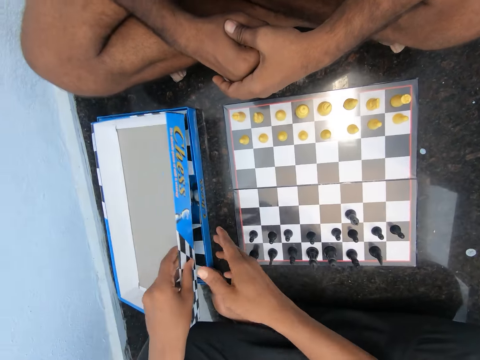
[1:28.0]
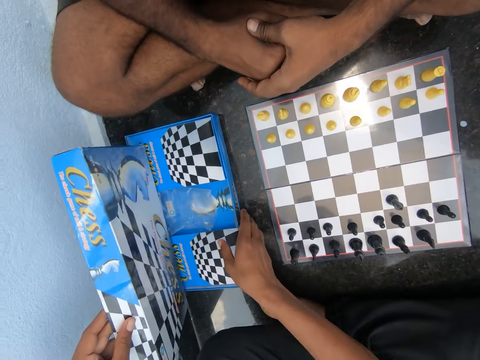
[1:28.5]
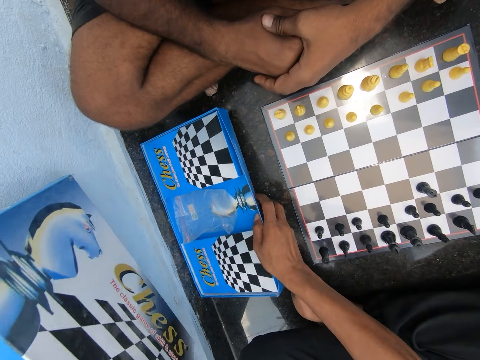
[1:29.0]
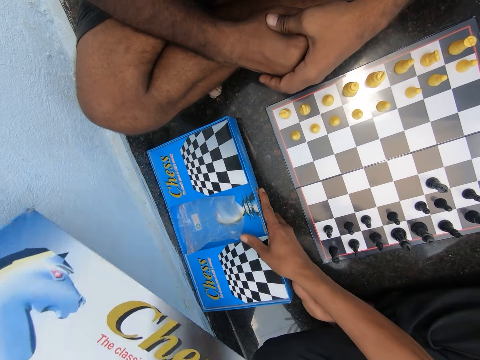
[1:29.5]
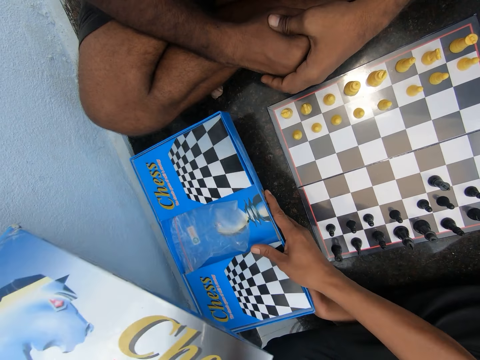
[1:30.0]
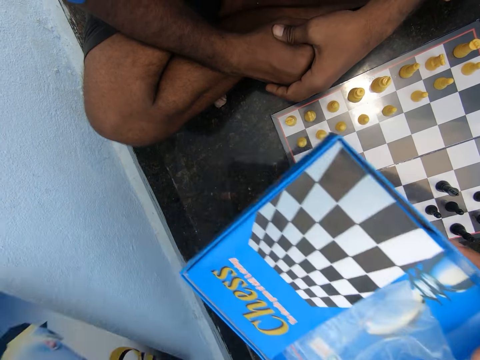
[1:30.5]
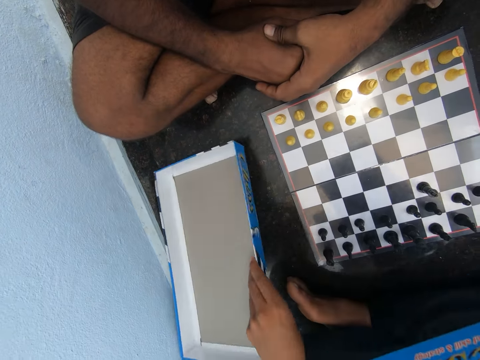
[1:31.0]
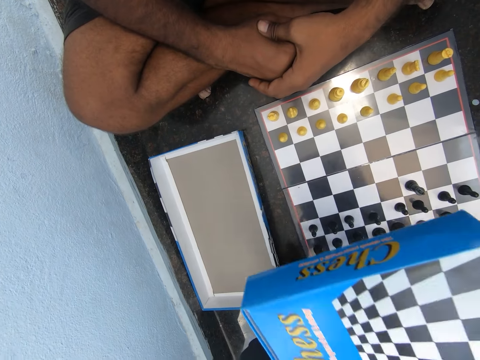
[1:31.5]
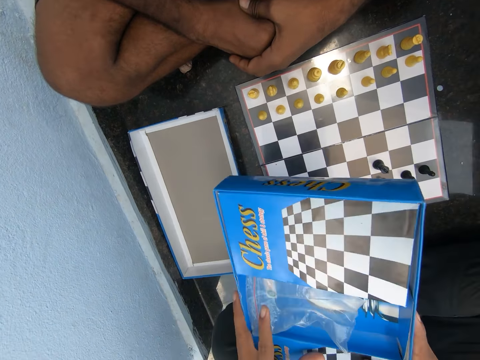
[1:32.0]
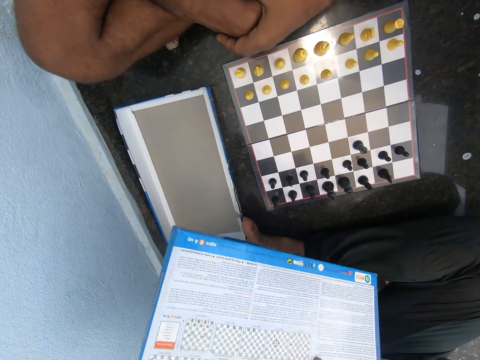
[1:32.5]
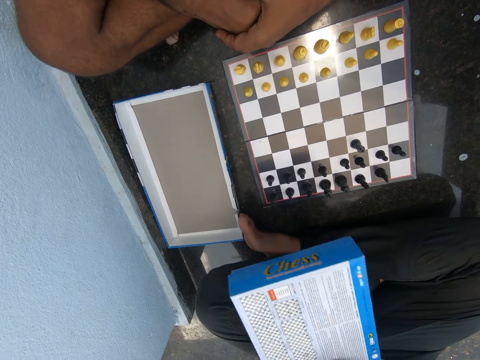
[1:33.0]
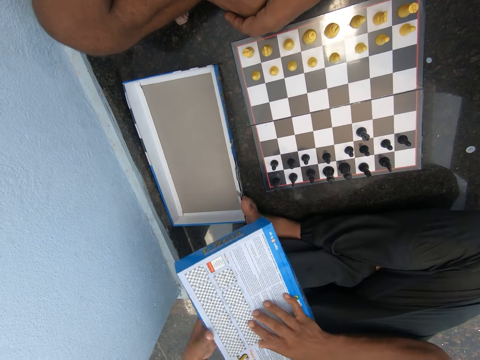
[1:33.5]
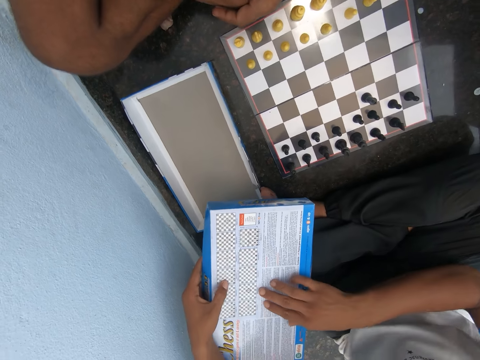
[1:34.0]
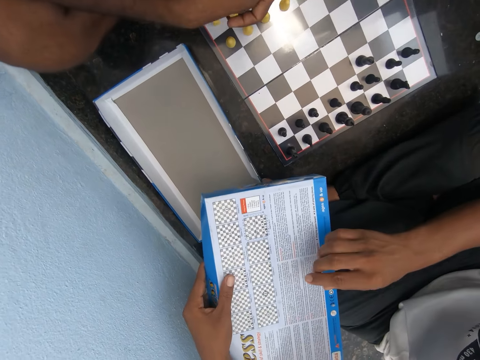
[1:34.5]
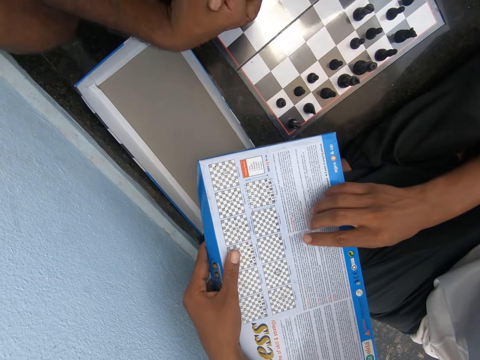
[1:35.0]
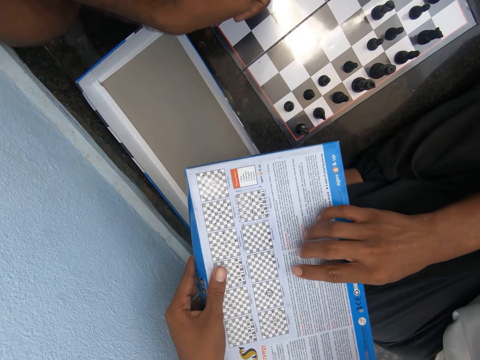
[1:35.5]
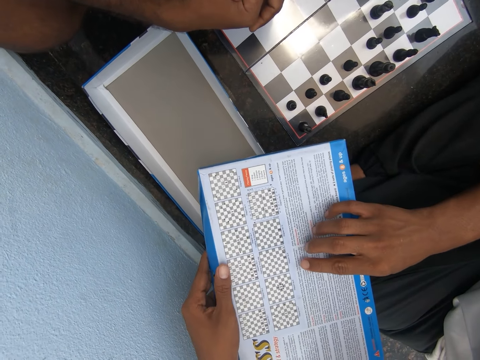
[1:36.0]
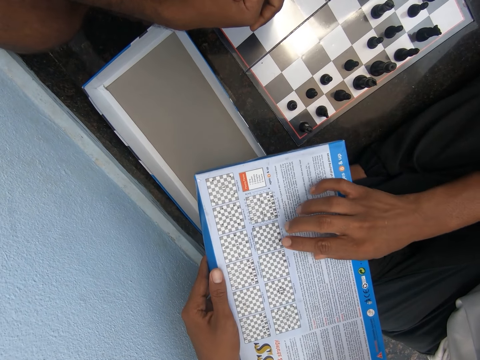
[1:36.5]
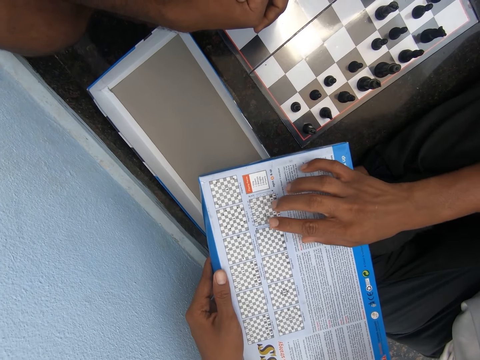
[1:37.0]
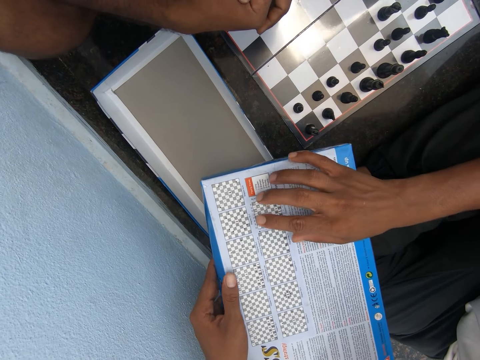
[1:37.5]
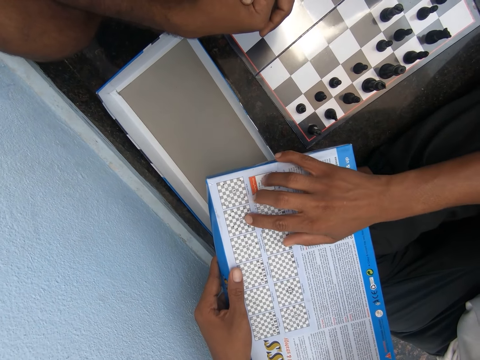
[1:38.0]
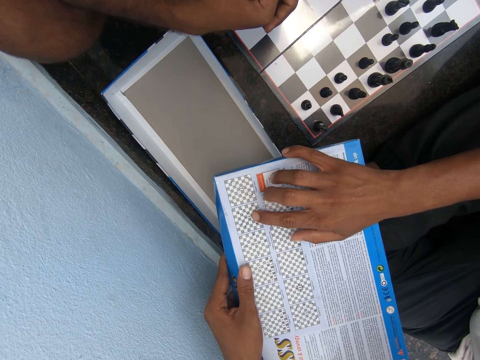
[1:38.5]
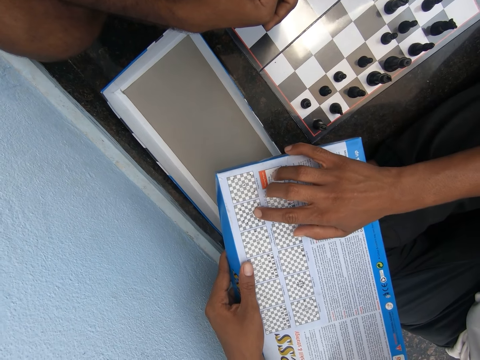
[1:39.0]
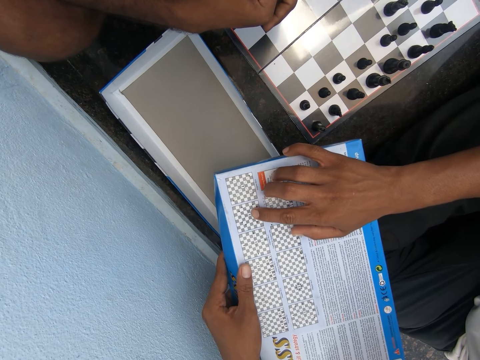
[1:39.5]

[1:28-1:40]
A man picks up the chess box. He reads the instruction on the chess box.

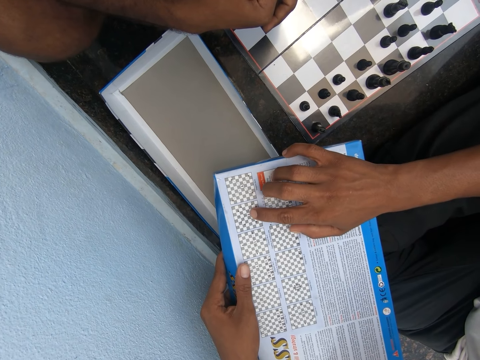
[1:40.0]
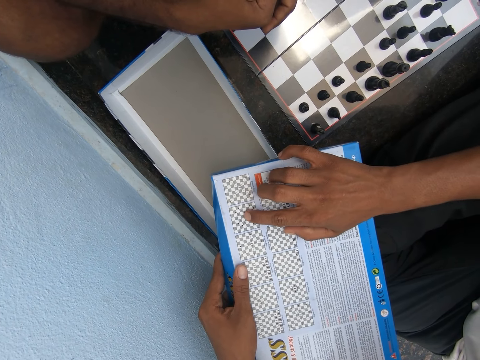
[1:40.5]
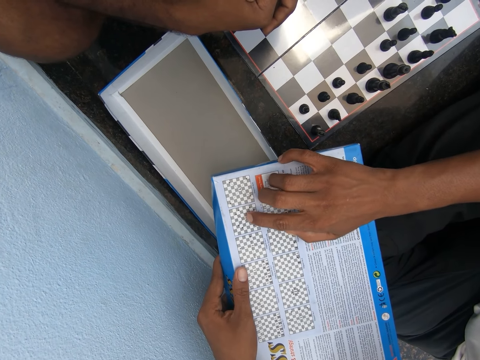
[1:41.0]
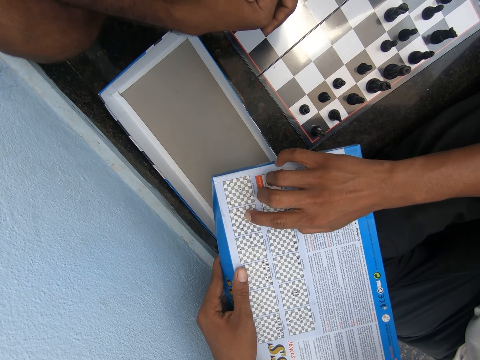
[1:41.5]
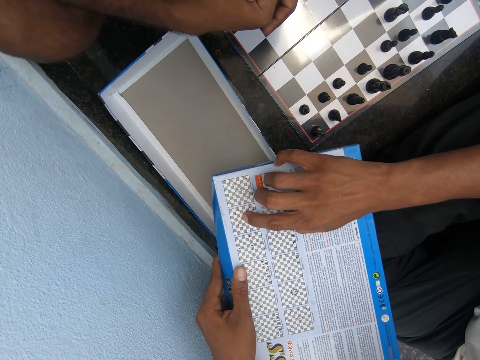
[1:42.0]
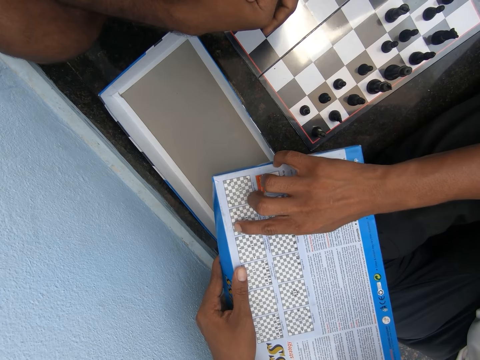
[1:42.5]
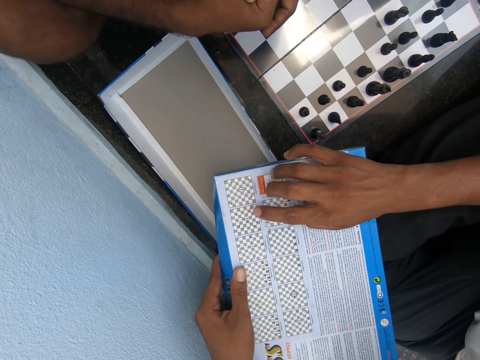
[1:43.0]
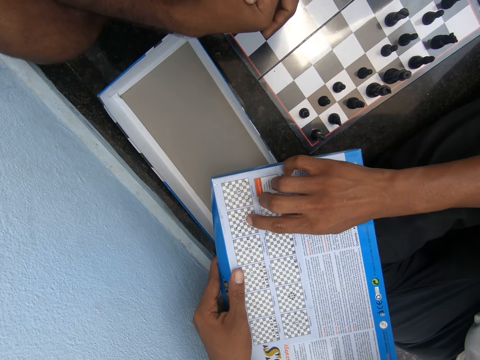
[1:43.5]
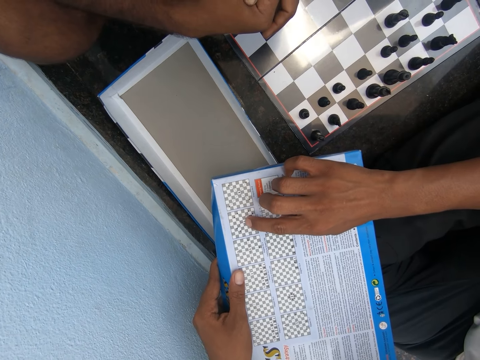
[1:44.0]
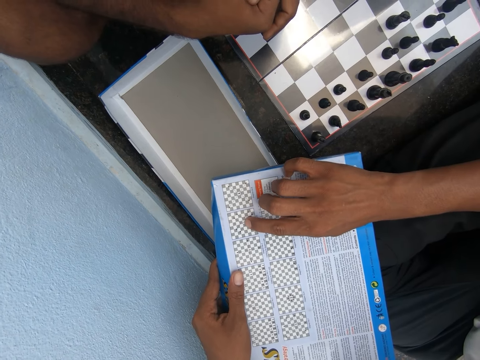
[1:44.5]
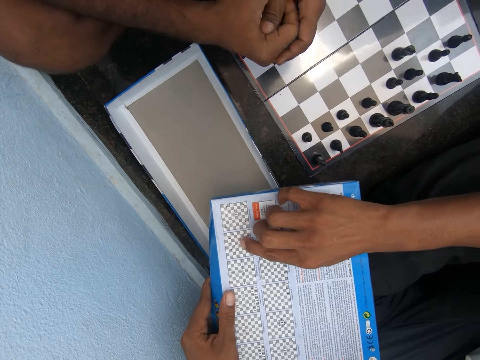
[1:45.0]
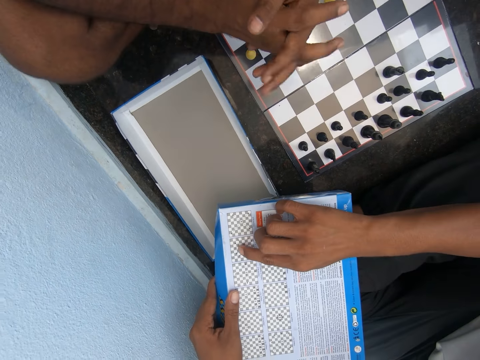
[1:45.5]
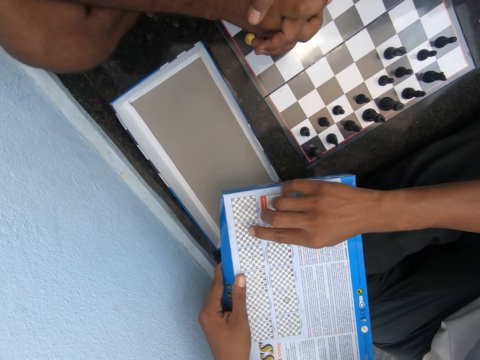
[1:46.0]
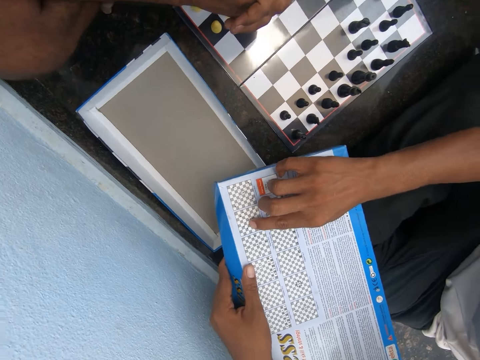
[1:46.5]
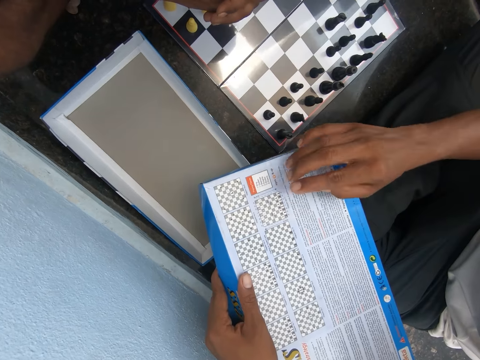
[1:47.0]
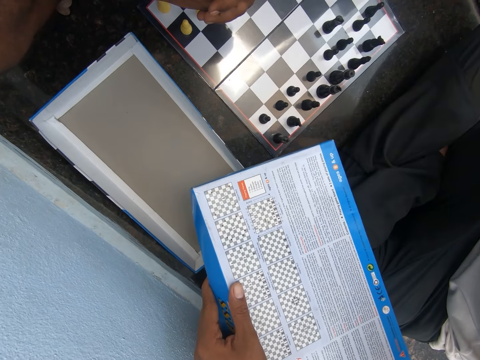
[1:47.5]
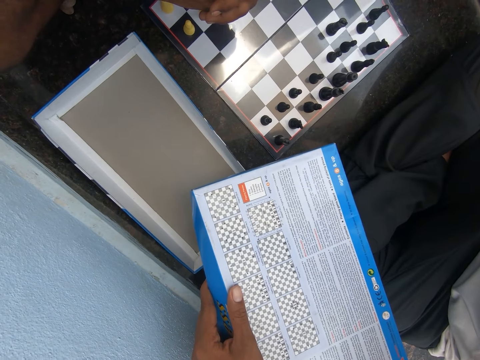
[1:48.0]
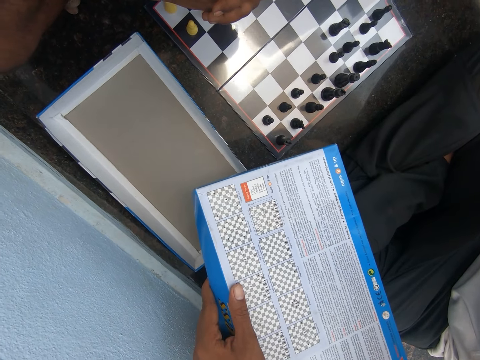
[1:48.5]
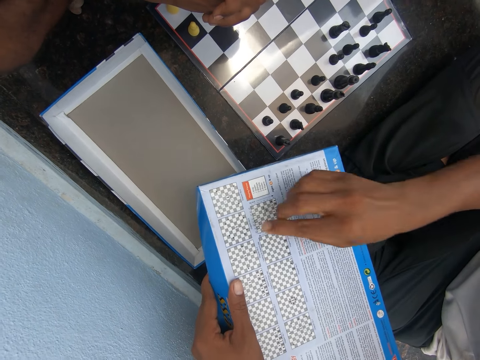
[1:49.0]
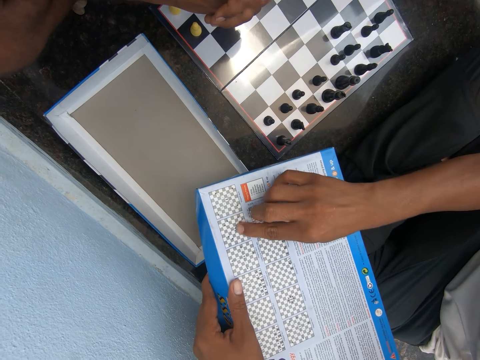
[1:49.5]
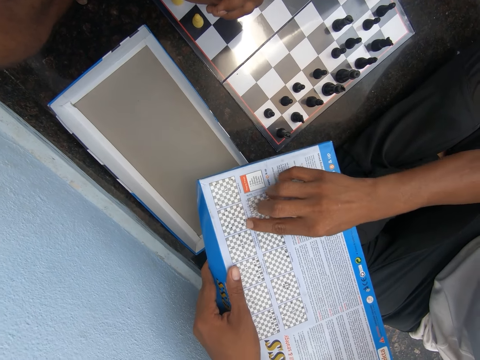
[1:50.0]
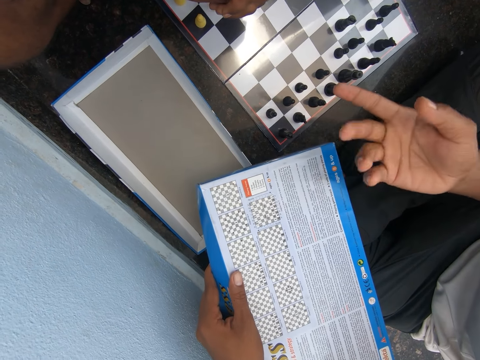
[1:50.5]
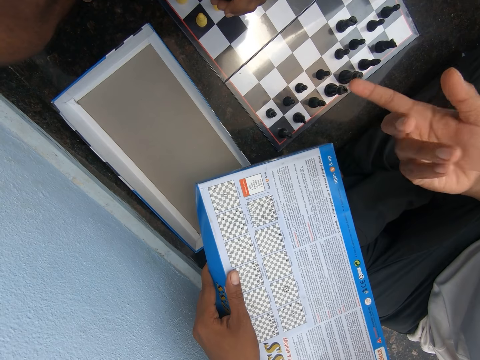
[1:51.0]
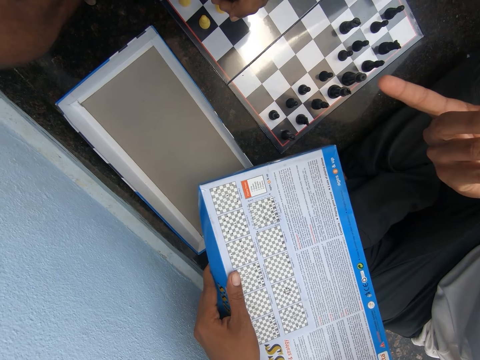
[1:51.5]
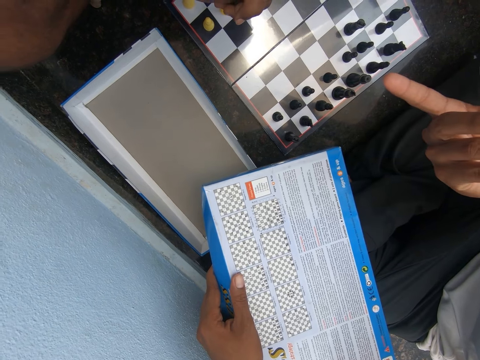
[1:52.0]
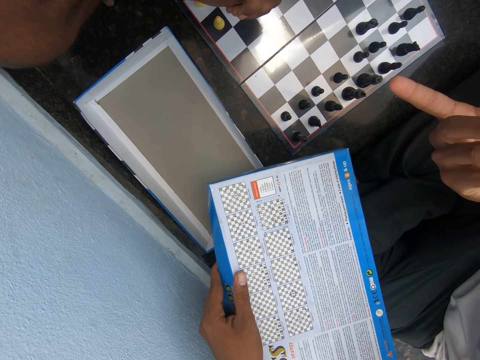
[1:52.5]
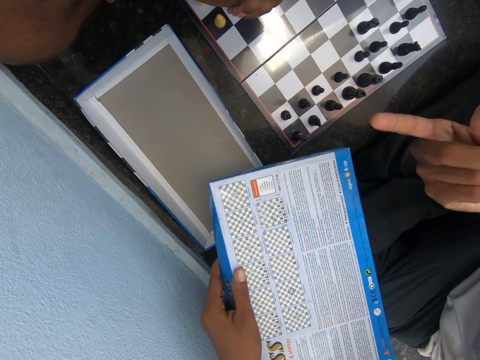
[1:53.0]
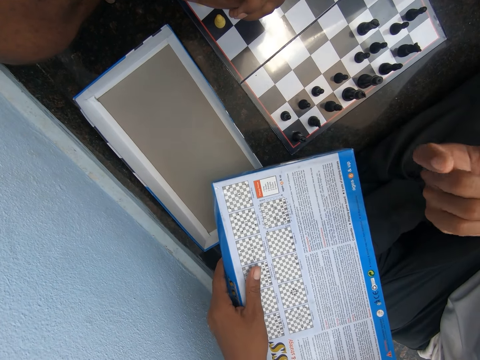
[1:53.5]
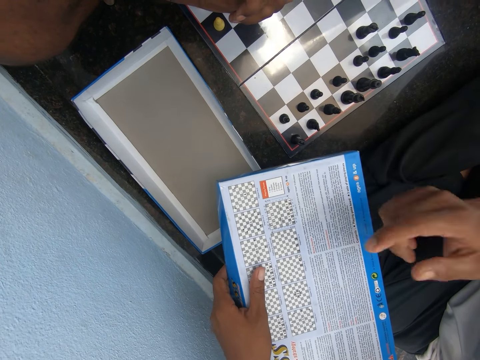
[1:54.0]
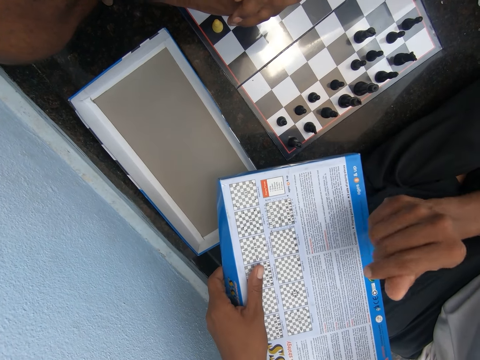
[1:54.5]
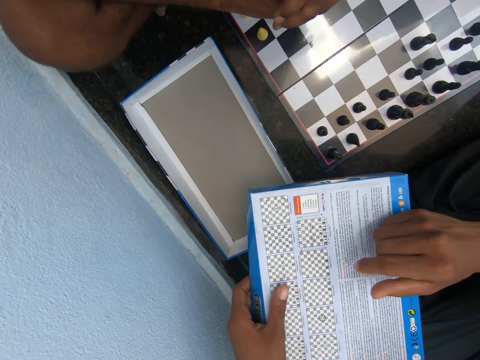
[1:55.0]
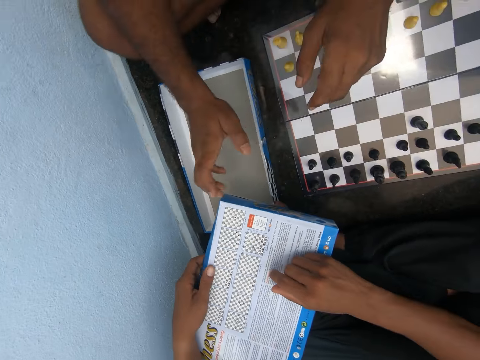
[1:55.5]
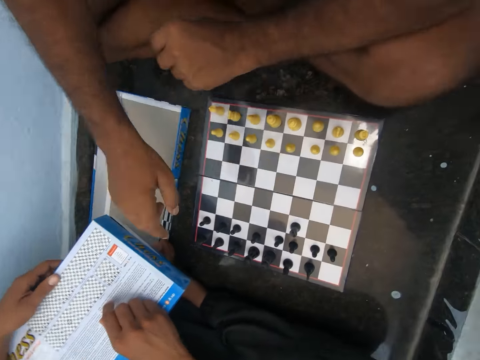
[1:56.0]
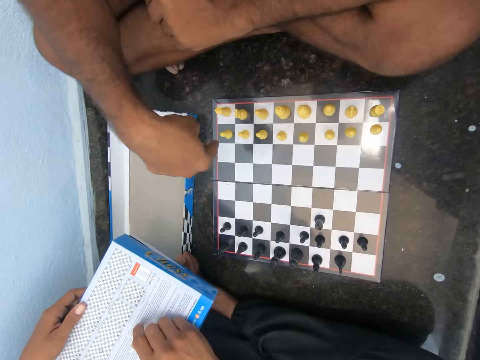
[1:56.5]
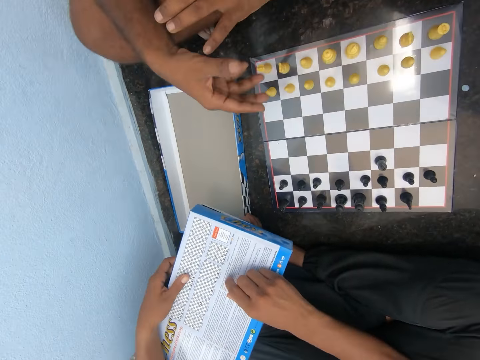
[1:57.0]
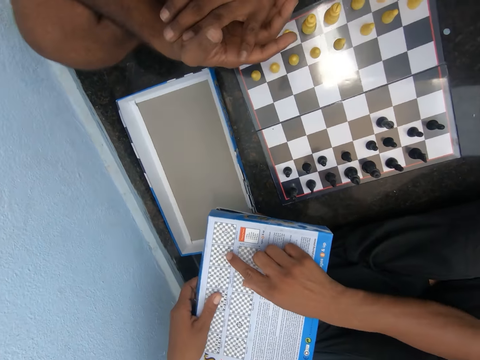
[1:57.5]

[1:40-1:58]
A man counts the spaces in the box. He moves his hands. Another man points at the box.
